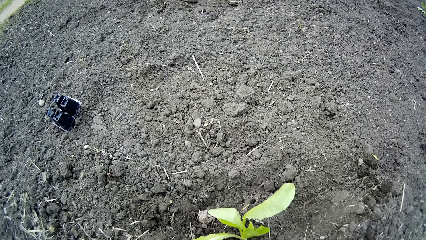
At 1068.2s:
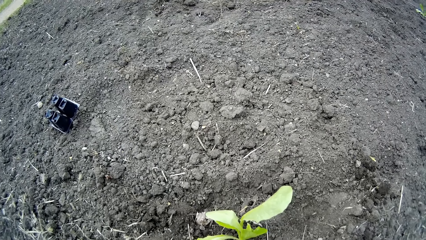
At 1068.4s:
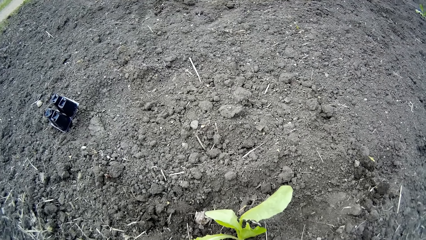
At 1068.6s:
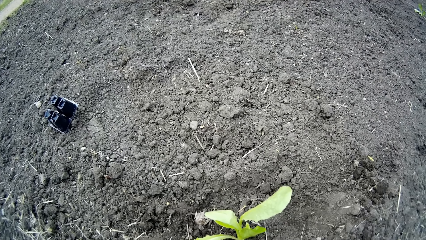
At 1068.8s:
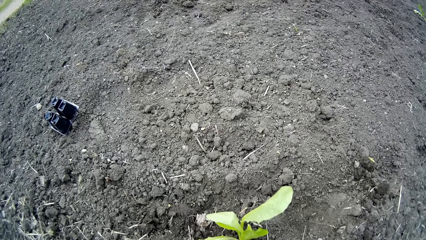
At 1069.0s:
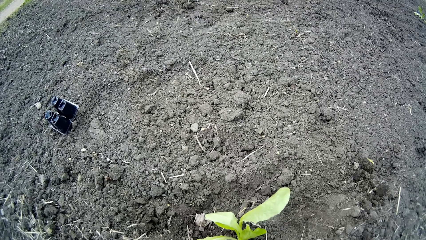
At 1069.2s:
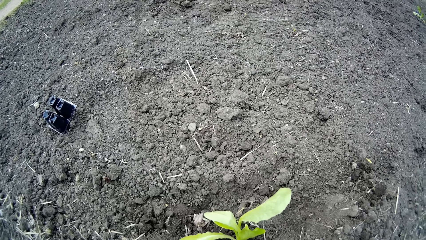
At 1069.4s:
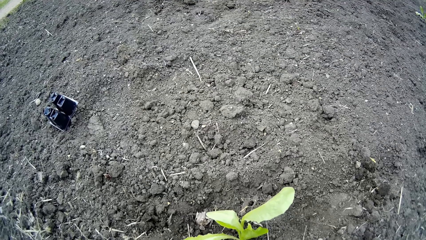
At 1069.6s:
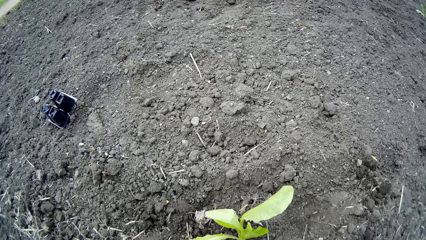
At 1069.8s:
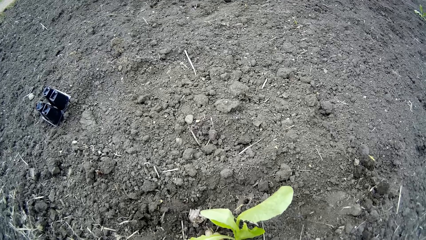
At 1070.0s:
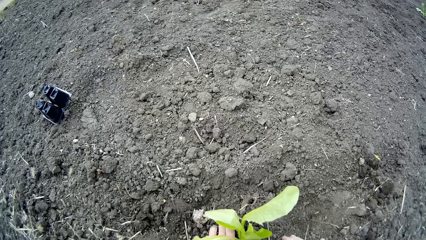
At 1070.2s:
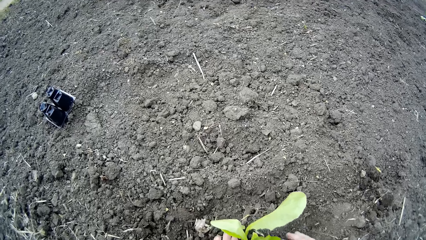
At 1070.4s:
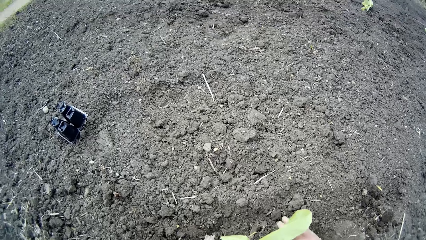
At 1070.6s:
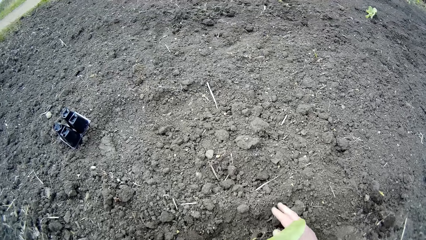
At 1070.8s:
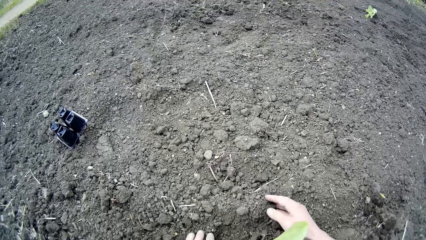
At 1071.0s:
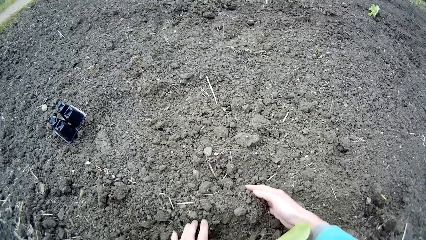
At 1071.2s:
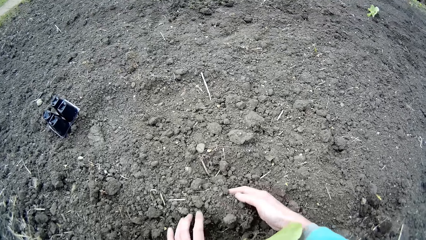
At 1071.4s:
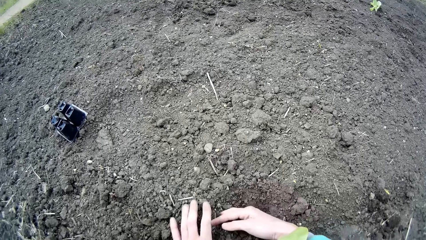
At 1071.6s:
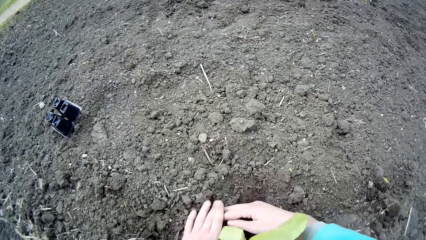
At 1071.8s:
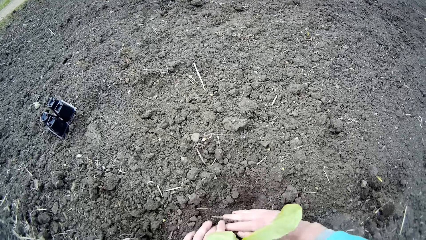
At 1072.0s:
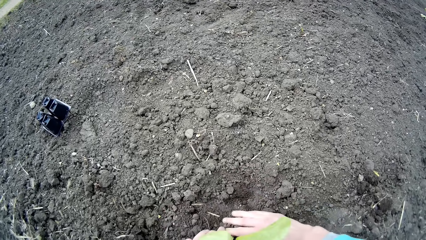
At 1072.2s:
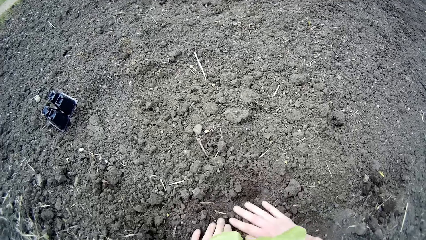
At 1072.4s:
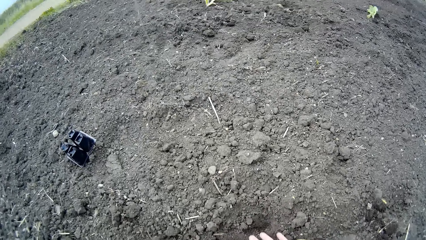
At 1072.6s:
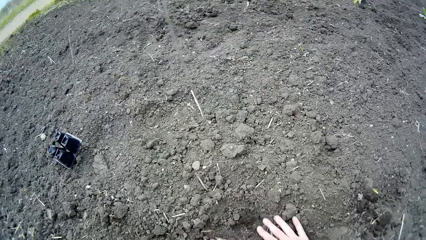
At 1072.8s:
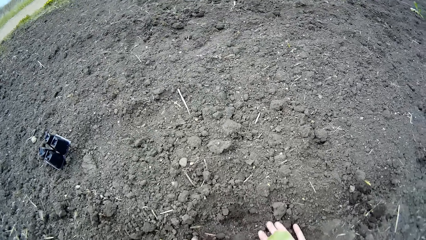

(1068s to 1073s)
The camera wearer adds soil to the plant with both his hands.

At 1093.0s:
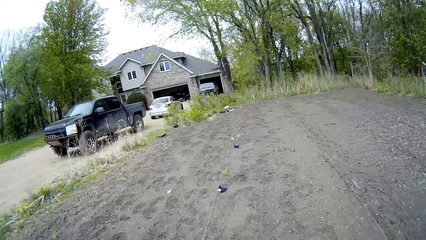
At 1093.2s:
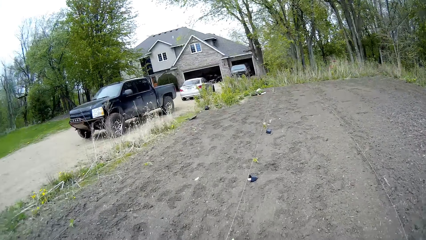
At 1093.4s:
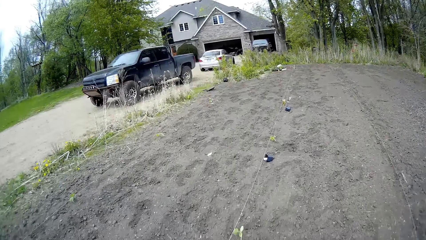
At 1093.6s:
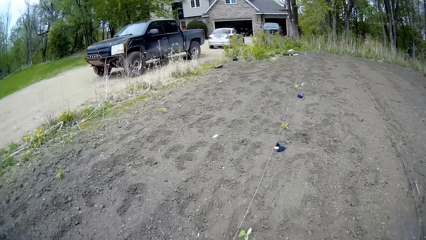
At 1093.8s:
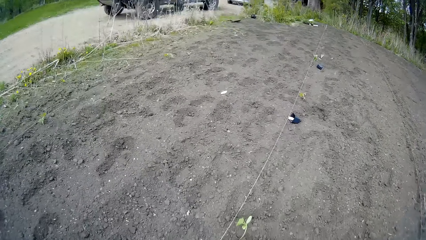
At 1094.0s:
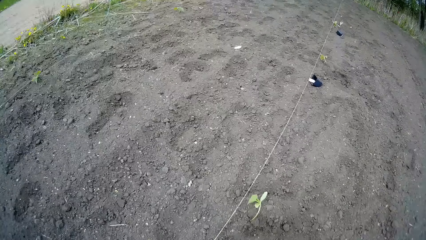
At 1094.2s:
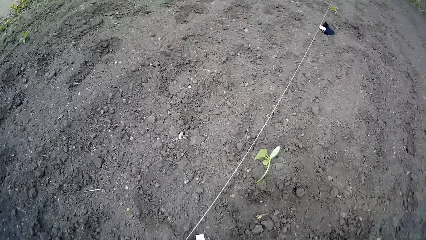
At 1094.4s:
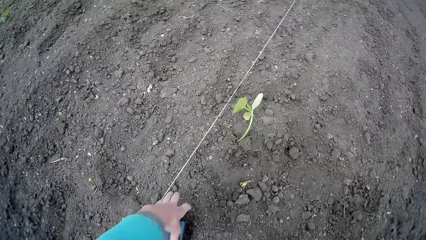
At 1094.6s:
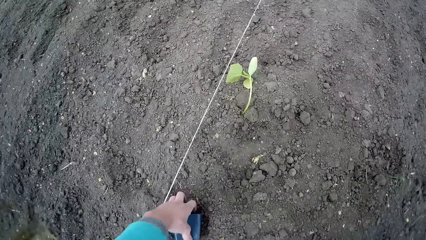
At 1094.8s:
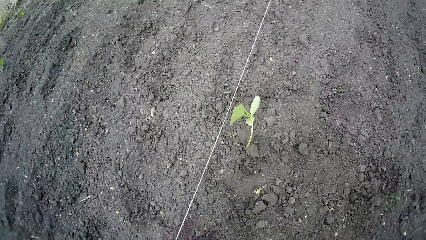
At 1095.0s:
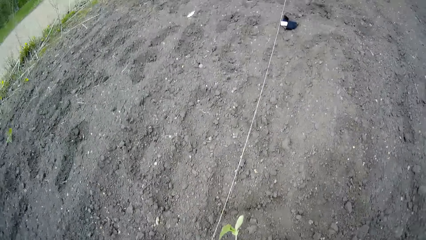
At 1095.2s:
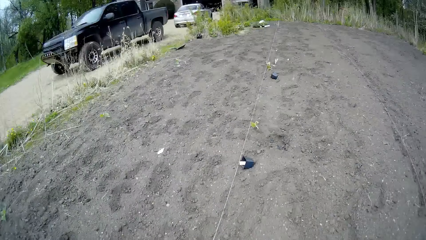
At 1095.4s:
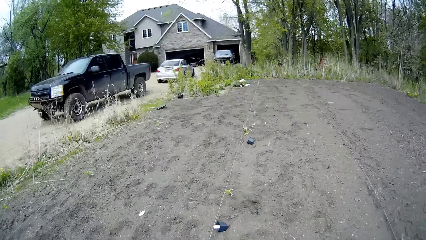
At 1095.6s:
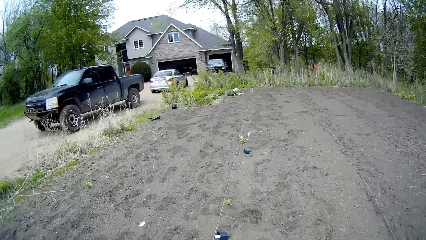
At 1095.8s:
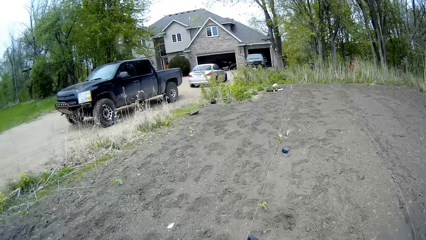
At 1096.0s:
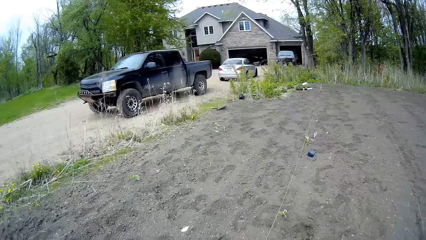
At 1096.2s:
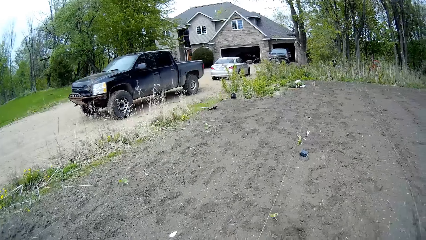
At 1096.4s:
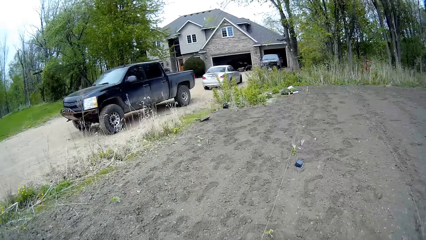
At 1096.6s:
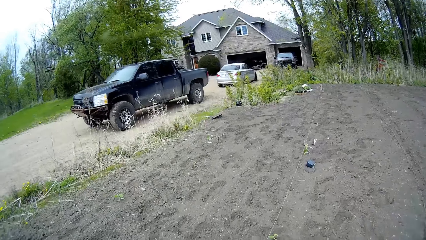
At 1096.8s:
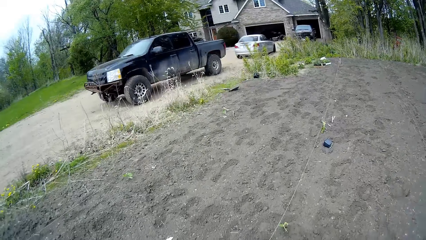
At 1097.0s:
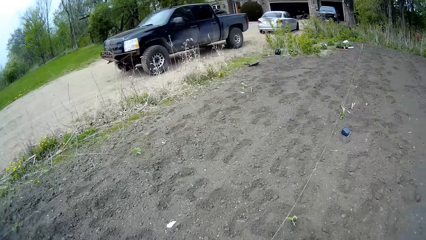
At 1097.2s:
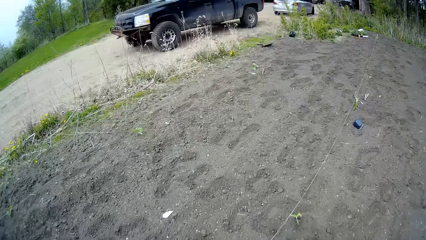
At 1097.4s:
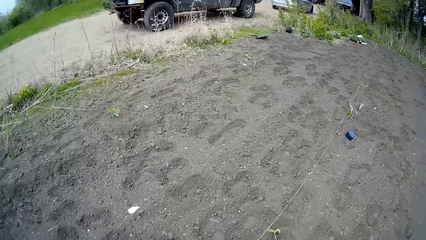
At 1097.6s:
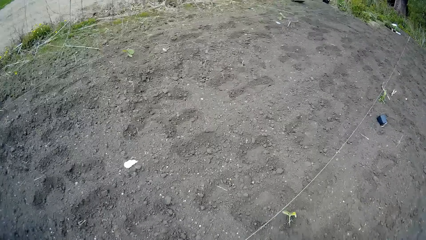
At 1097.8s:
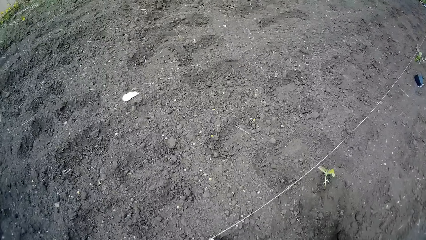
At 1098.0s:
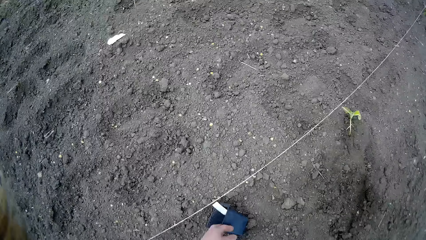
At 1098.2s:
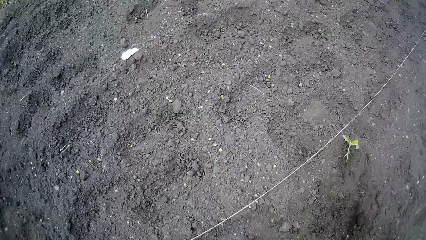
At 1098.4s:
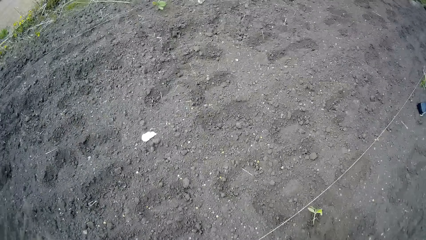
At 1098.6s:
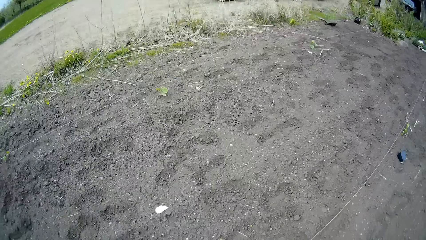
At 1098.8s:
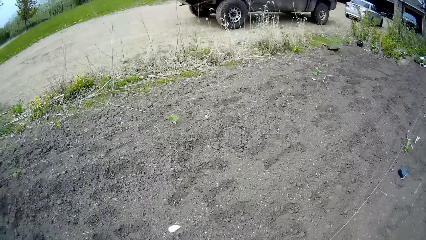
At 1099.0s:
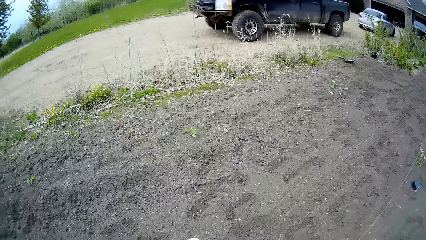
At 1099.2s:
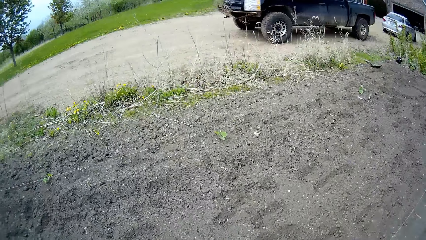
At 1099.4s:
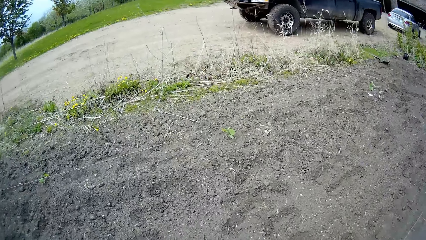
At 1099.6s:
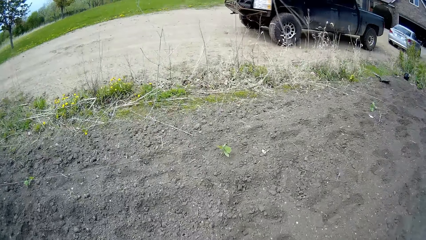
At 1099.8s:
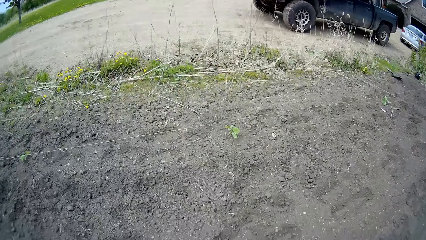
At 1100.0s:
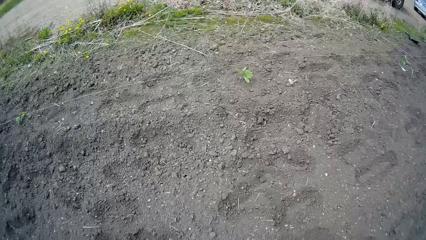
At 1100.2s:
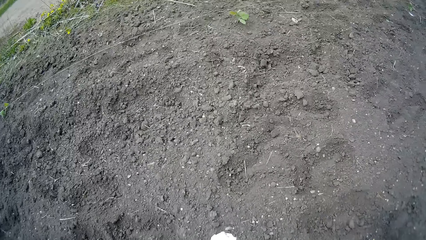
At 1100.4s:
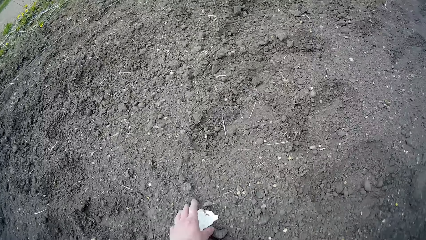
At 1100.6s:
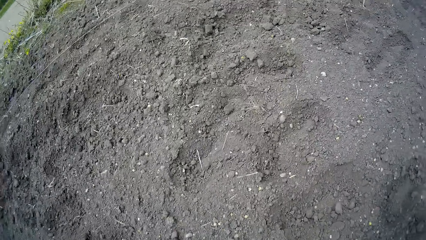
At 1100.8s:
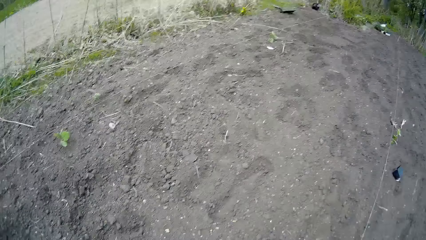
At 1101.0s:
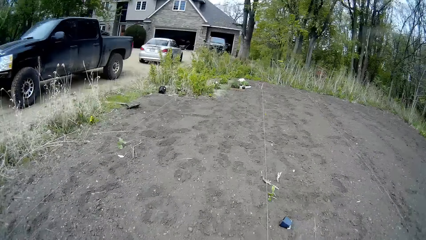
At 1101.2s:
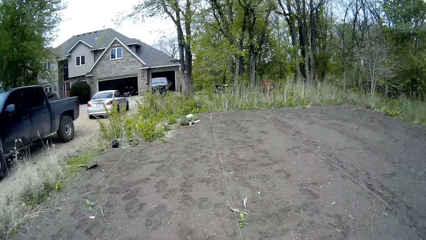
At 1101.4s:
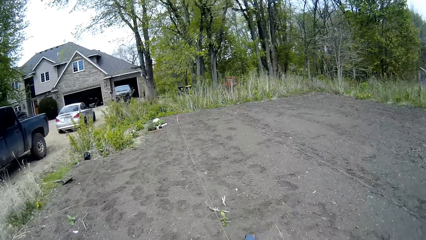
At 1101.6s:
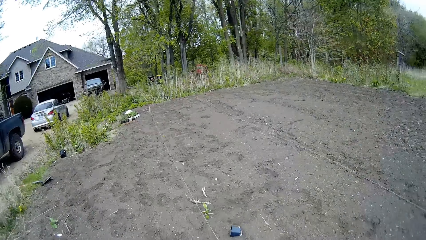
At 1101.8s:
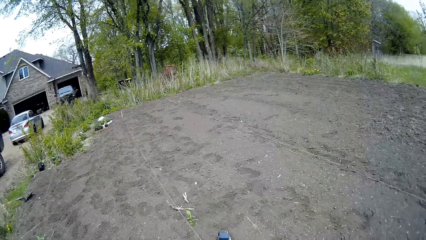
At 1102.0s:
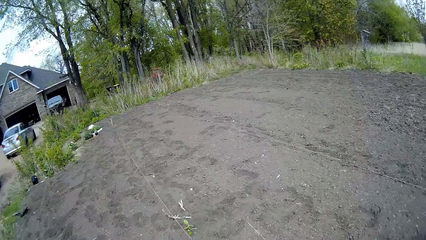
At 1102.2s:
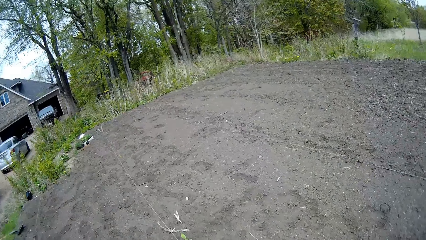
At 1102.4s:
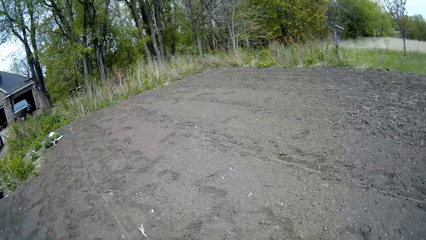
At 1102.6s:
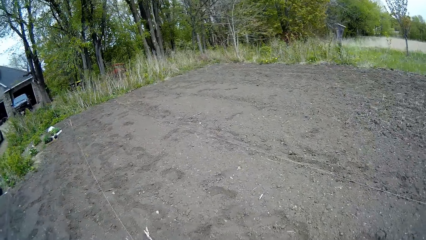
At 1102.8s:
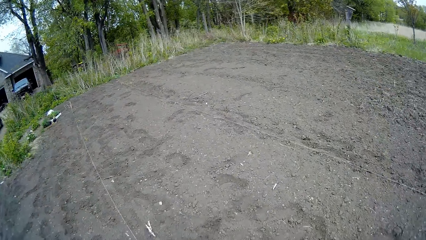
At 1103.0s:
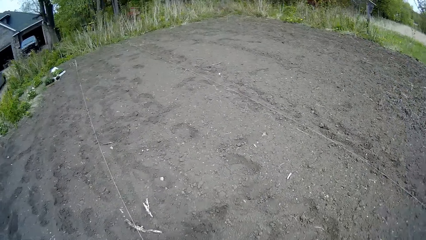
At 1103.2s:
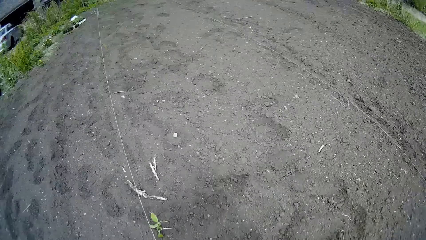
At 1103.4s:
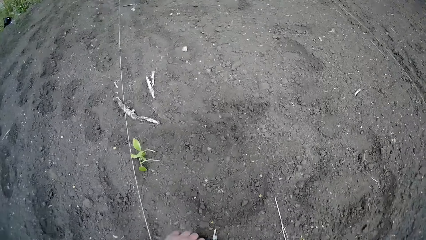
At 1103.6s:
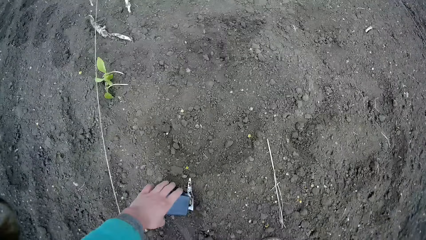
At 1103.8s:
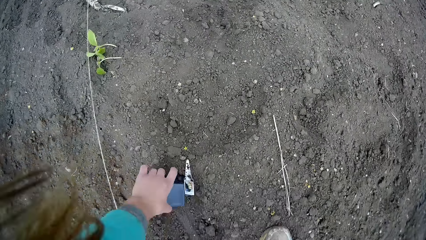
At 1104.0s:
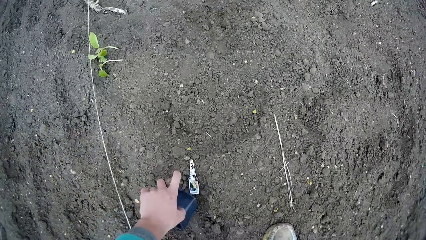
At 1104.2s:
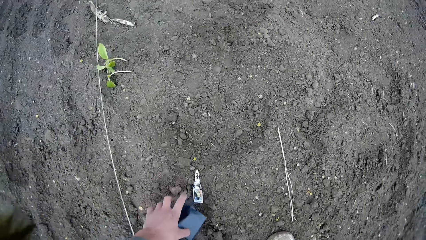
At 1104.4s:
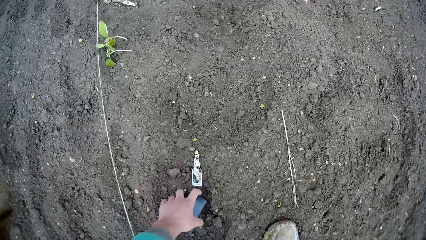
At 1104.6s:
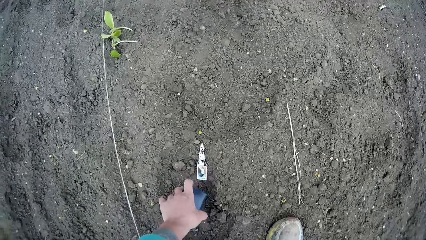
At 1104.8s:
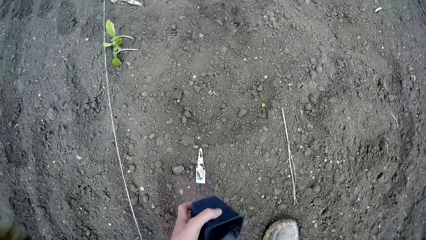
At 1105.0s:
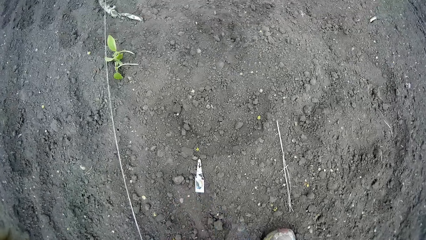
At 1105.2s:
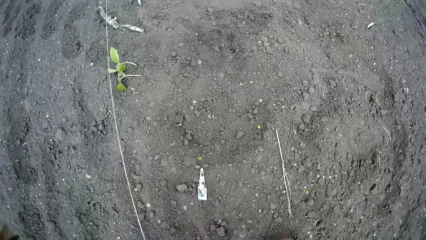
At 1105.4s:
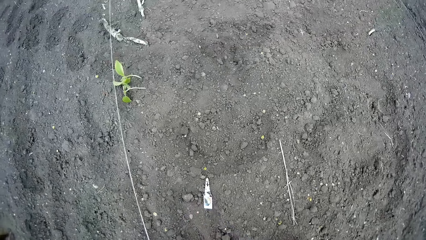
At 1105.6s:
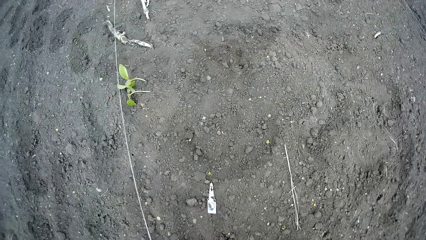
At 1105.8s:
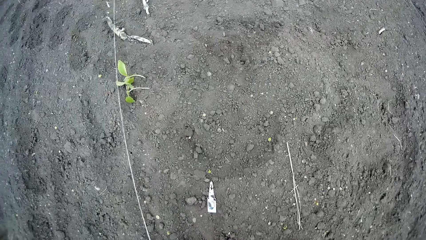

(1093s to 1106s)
The camera wearer picks up a plant pot or plastic from the ground. She moves to the next plastic. She picks up a flowerpot from a farmland with her left hand. She makes a step forward. She picks up the trash from the ground. She moves to the next plastic. She picks up a flowerpot from the farmland with her left hand again.
